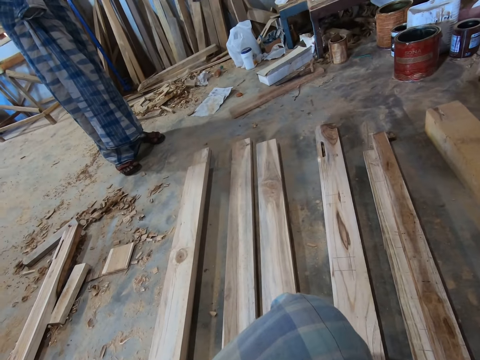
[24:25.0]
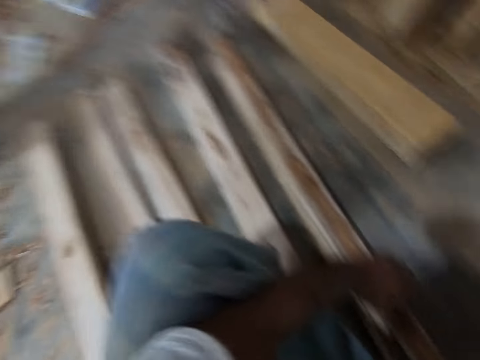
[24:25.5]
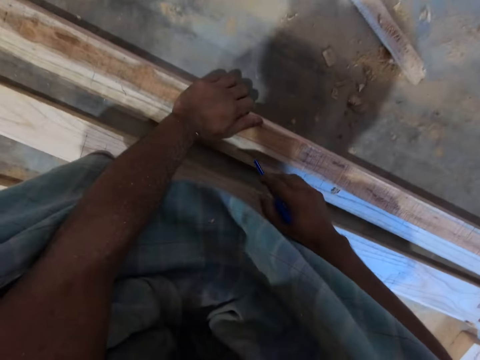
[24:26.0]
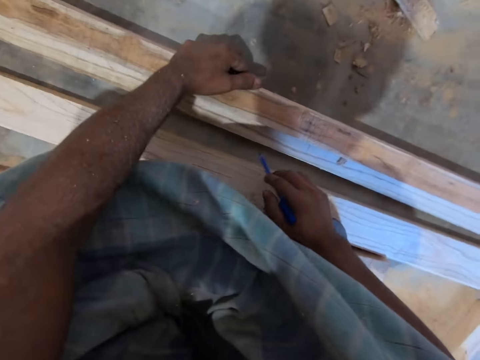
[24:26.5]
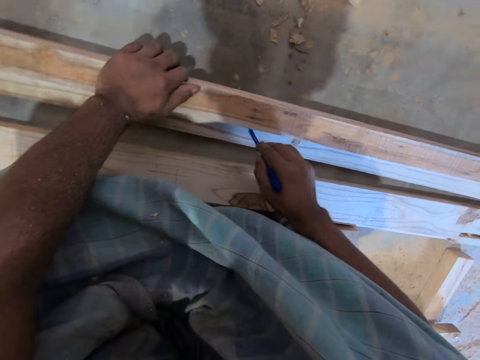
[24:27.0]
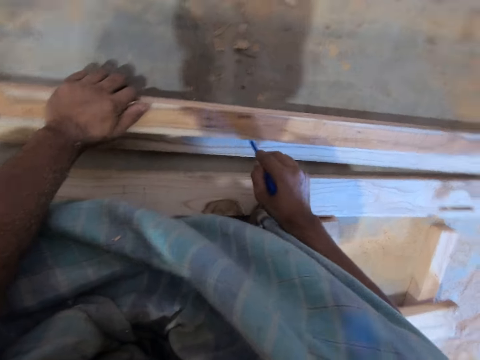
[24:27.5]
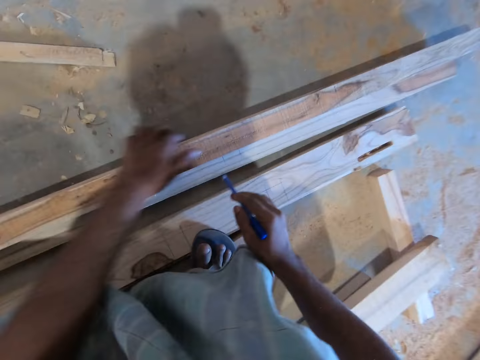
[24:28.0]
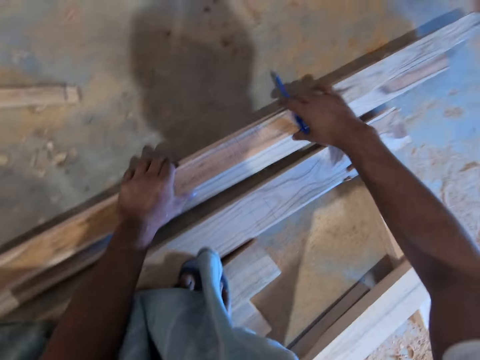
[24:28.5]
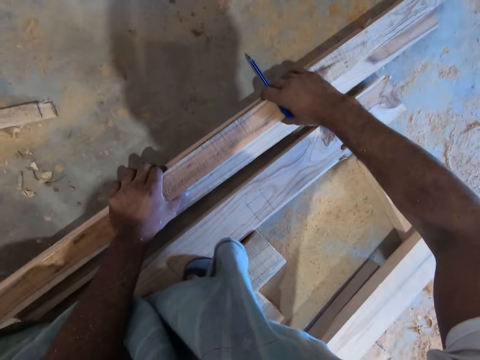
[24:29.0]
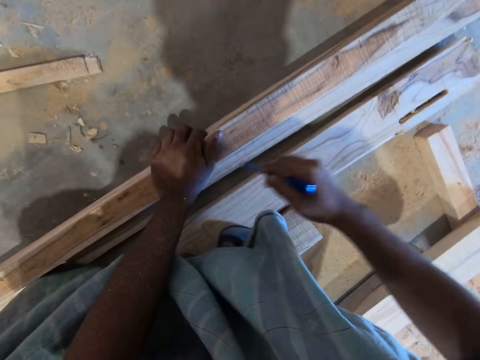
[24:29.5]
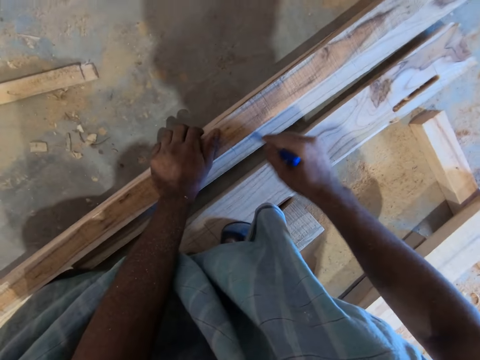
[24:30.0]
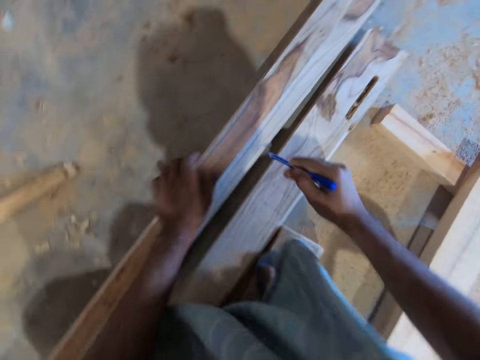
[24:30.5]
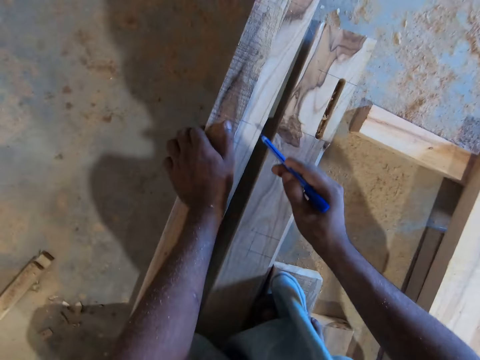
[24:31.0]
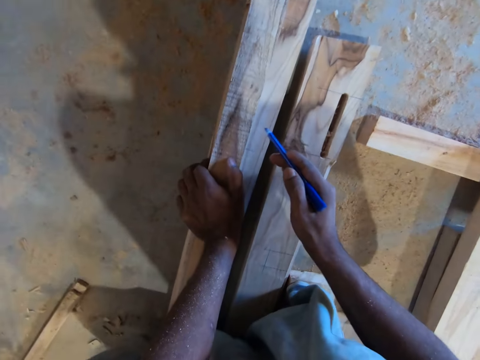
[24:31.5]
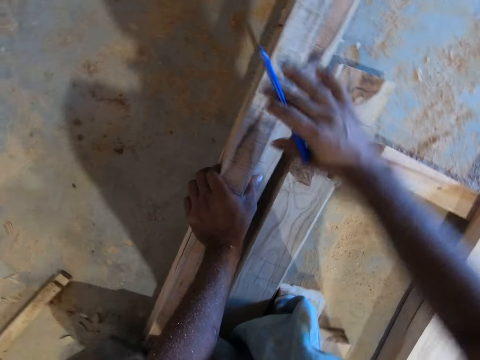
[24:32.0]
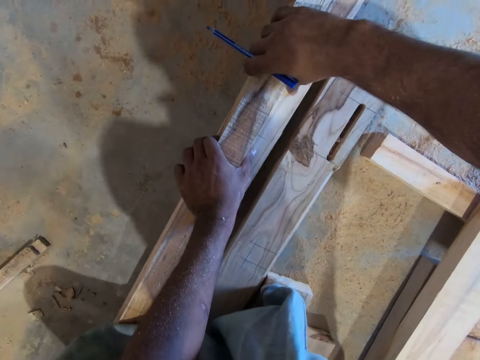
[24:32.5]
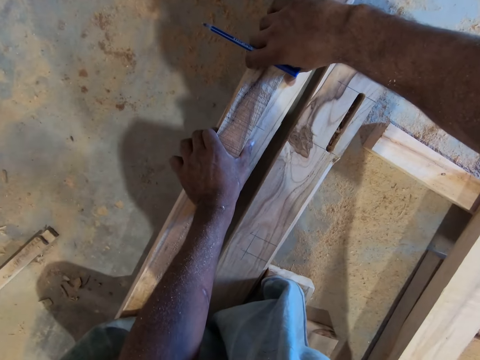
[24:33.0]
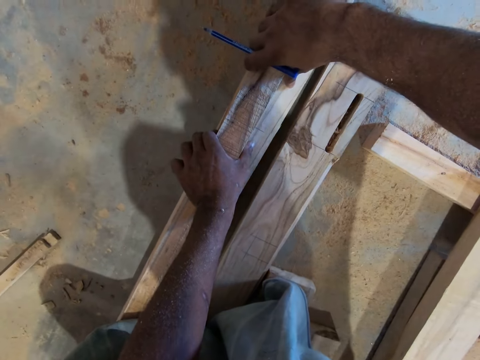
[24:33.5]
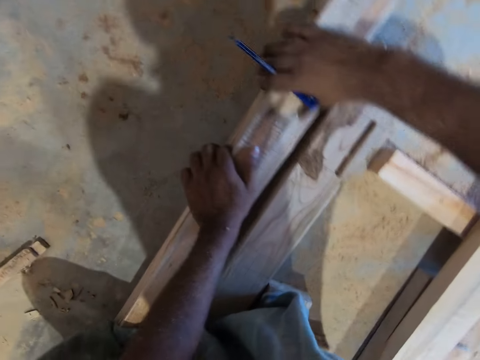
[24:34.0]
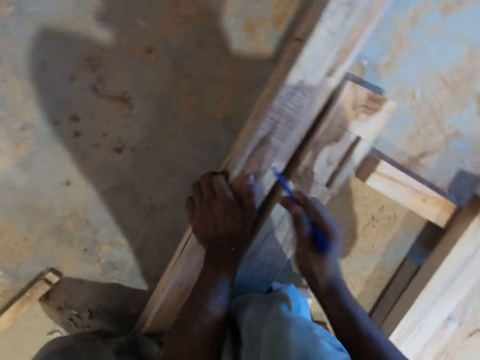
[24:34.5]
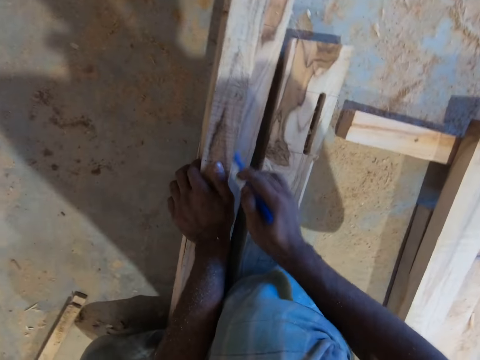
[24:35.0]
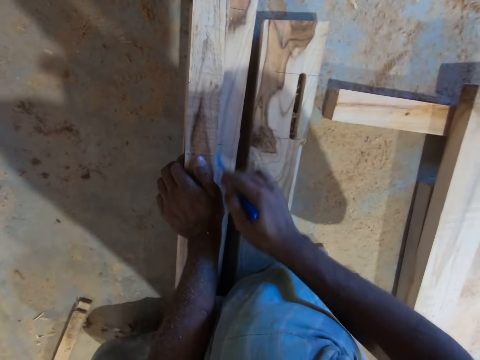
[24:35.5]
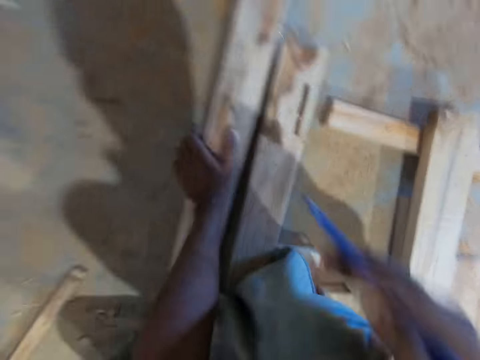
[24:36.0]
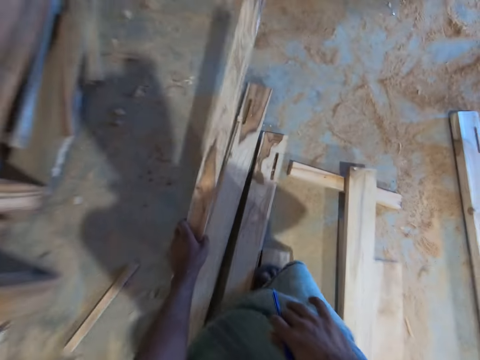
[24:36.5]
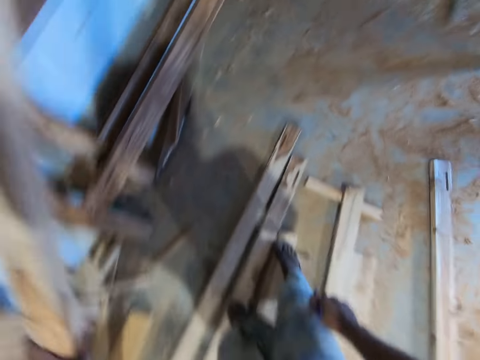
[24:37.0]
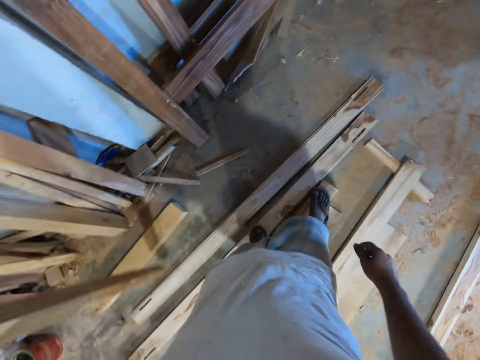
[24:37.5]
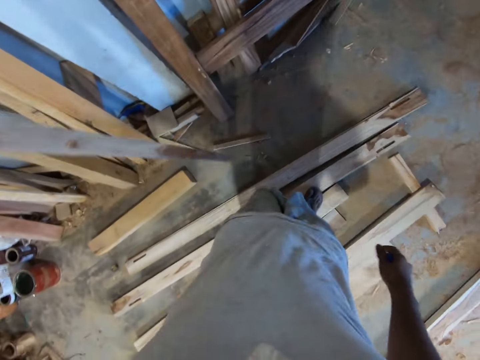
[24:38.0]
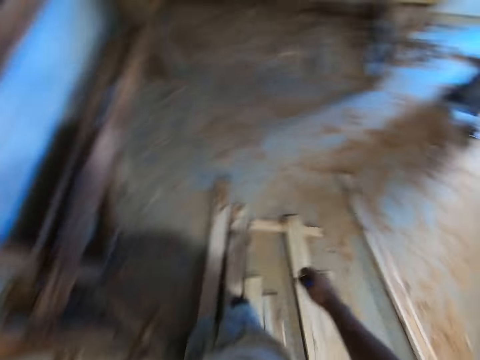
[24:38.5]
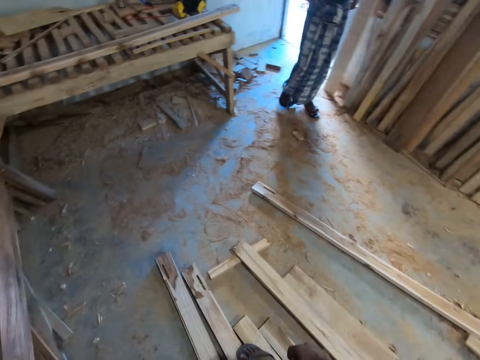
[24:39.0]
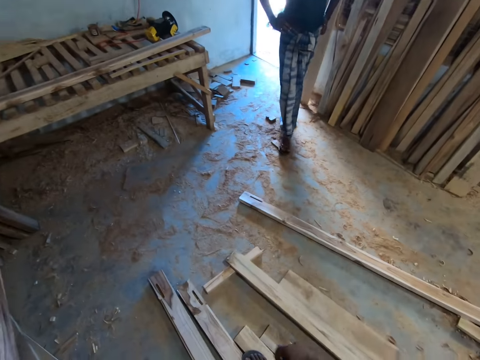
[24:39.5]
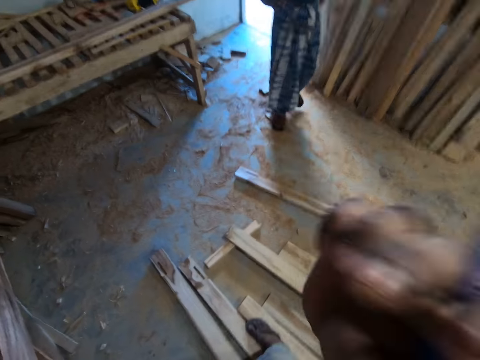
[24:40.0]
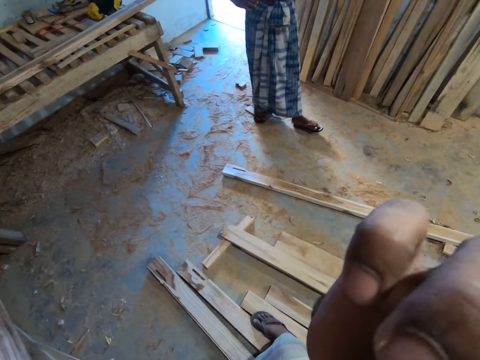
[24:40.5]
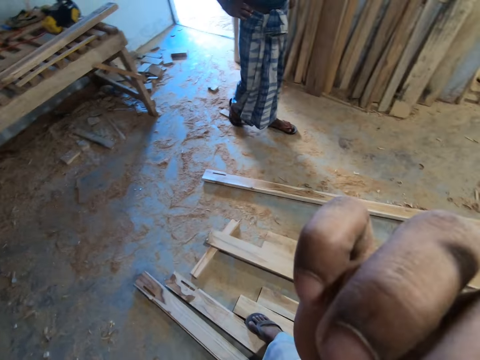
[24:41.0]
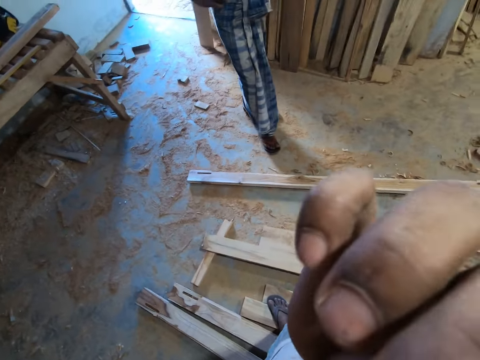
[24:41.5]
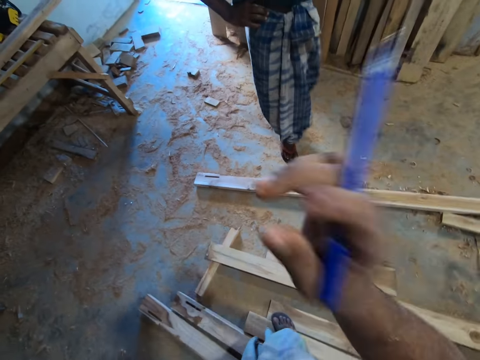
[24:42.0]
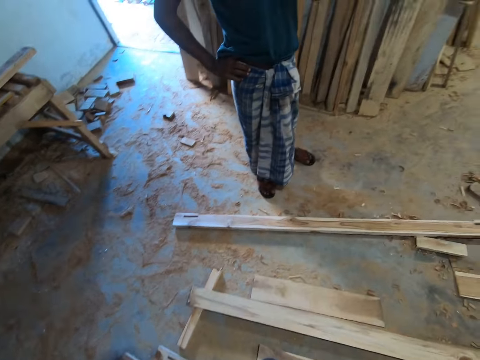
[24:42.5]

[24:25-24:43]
The camera wearer looks around the workshop. He holds the piece of wood, or timber, on top of the pieces of wood with his left hand. He marks the piece of wood from the pieces of wood on the floor with the pen in his right hand. He moves his left hand on the piece of wood on top of the pieces of wood. He holds the piece of wood on top of the pieces of wood with both hands. He adjusts the timber. He marks the piece of wood from the pieces of wood on the floor with the pen in his right hand. He moves his left hand on the piece of wood on top of the pieces of wood. He holds the piece of wood on top of the pieces of wood with both hands. He adjusts the timber. He marks the piece of wood from the pieces of wood on the floor with the pen in his right hand. He takes the piece of wood from the pieces of wood on the floor with his left hand. A man interacts with the camera wearer. The camera wearer looks around the workshop. He moves his right hand towards his face. He scratches his face. The man walks around the workshop.

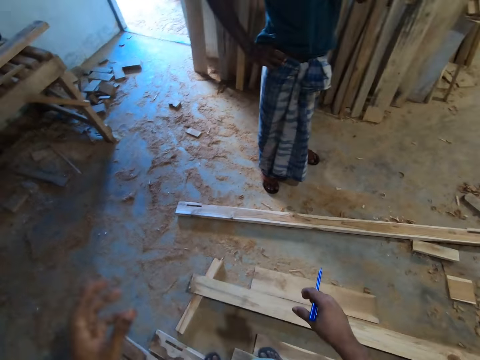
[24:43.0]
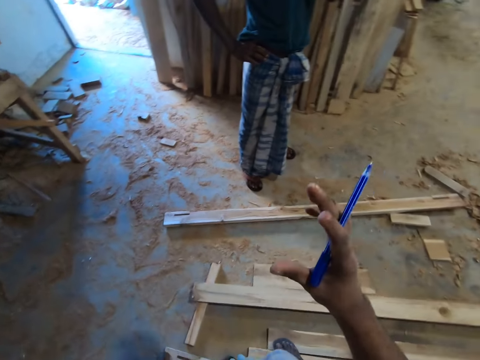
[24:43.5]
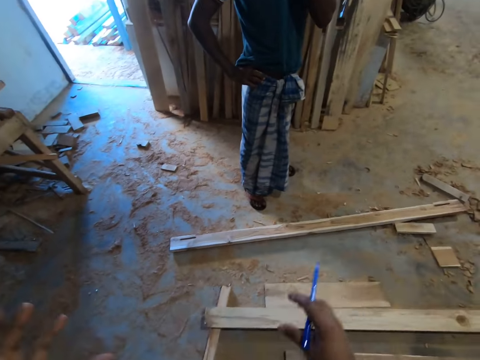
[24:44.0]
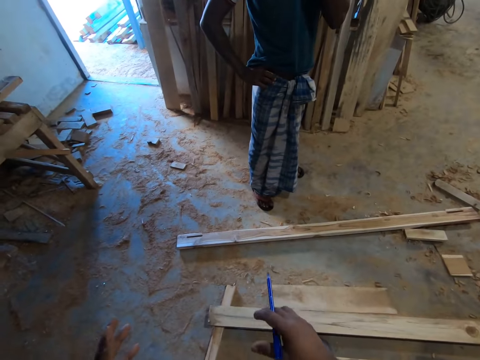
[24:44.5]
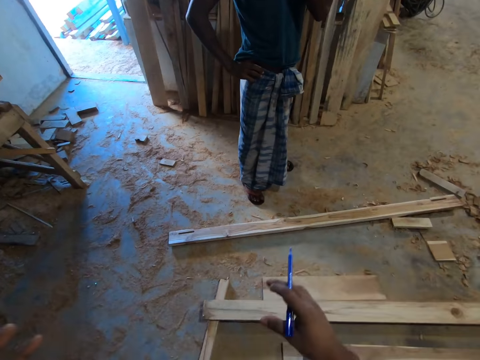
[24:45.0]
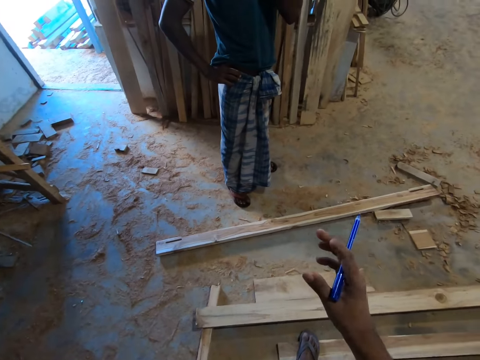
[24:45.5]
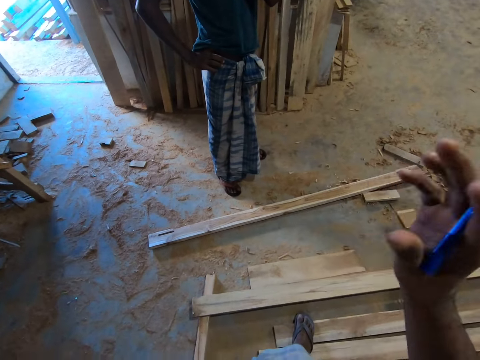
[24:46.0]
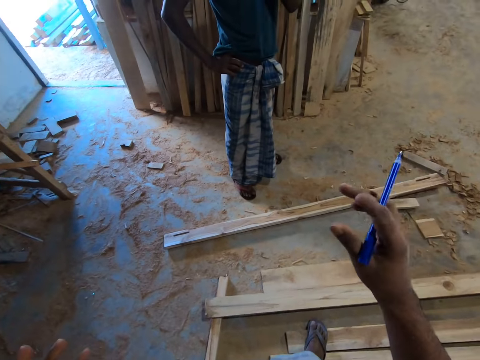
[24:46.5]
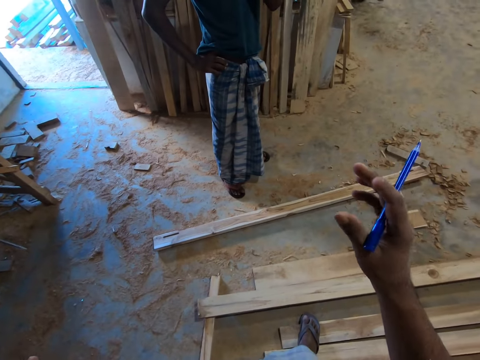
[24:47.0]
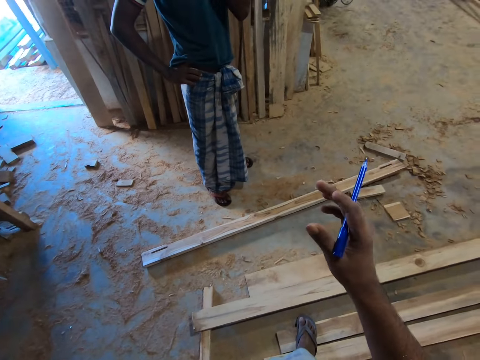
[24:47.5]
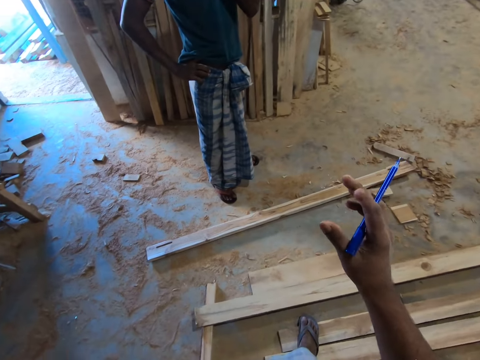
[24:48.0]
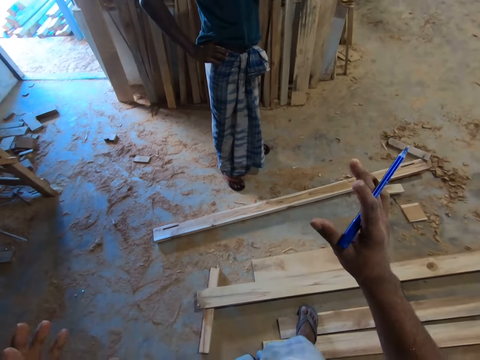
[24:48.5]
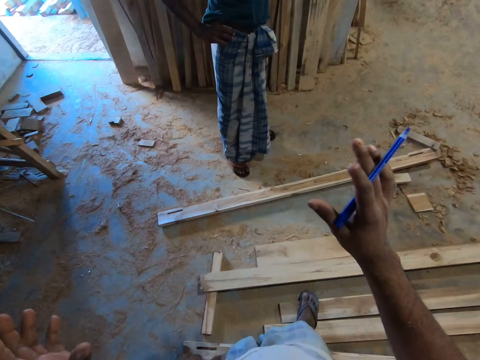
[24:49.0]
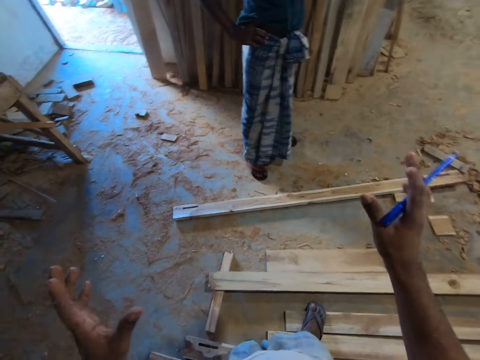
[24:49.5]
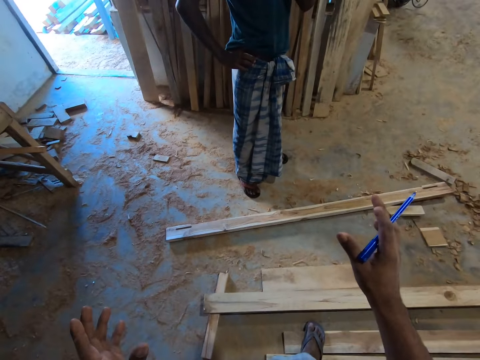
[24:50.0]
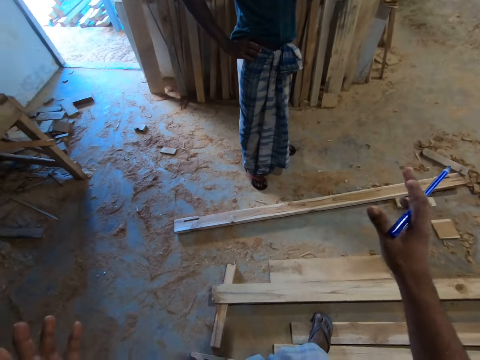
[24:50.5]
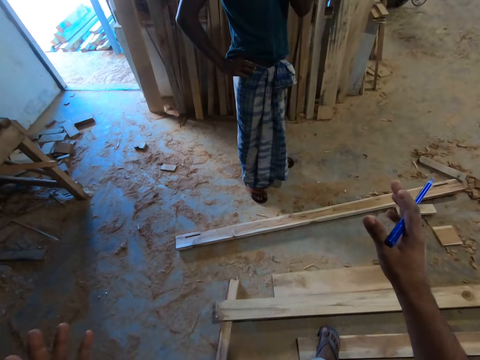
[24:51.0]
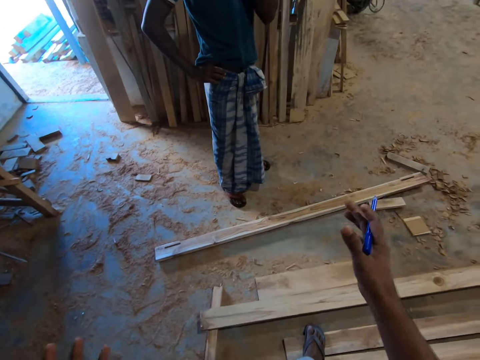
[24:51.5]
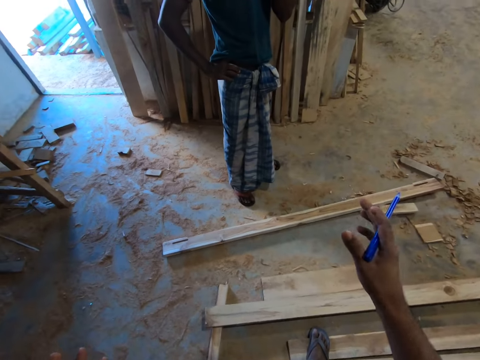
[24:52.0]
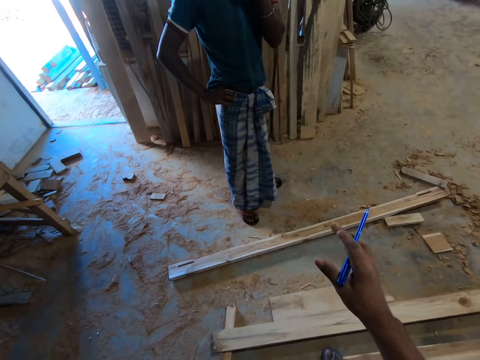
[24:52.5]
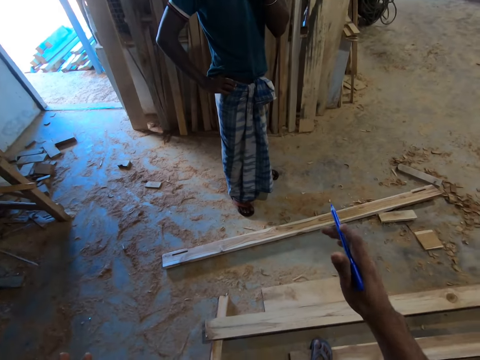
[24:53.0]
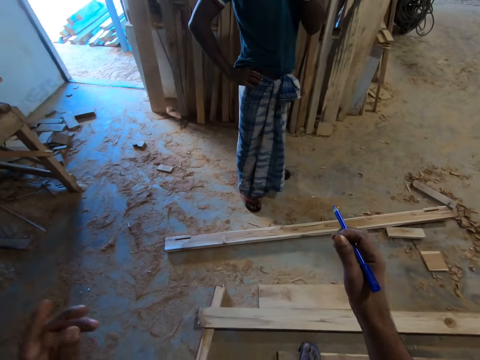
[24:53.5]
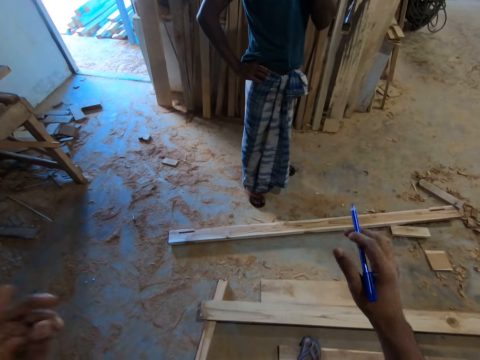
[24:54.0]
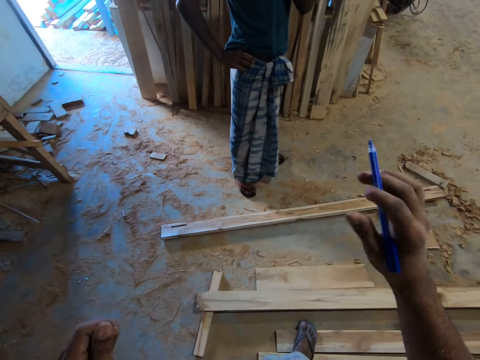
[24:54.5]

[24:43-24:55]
The camera wearer talks with hand gestures.
